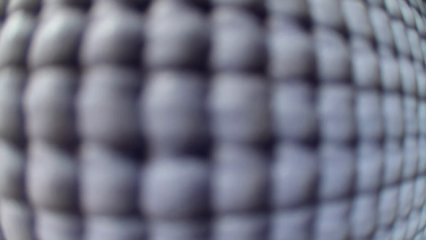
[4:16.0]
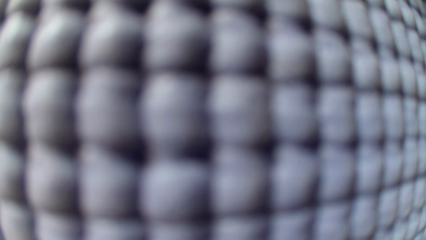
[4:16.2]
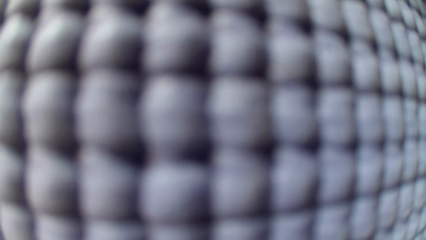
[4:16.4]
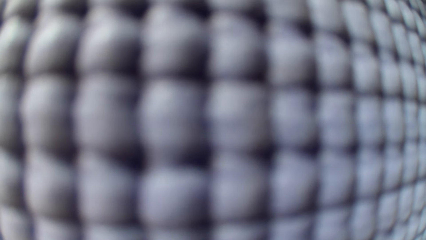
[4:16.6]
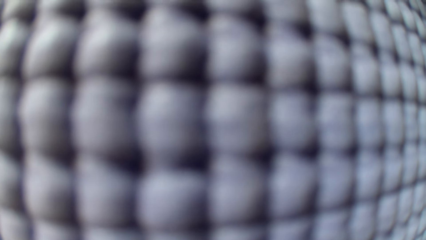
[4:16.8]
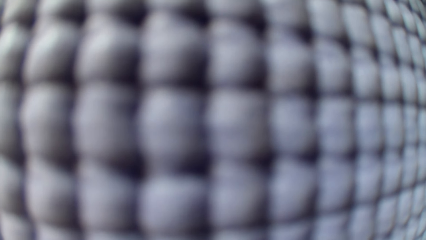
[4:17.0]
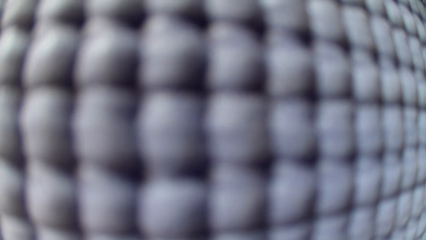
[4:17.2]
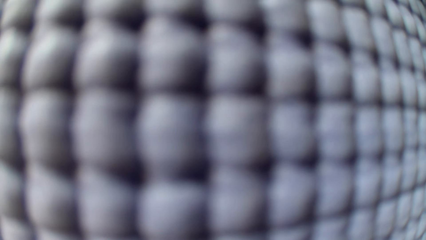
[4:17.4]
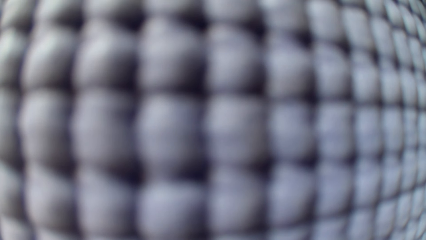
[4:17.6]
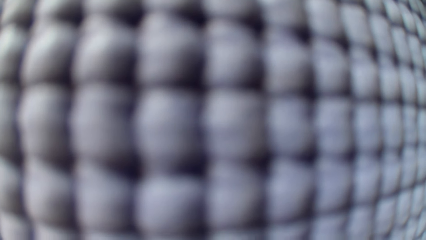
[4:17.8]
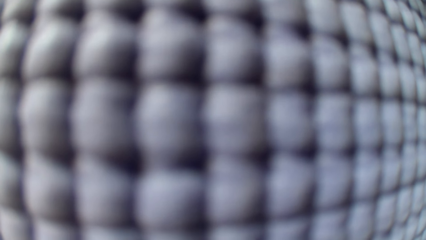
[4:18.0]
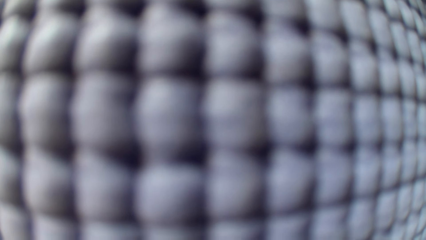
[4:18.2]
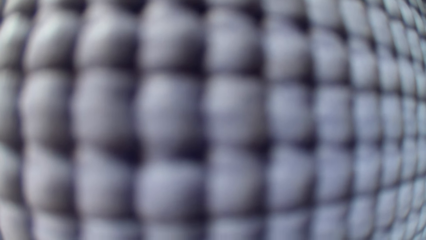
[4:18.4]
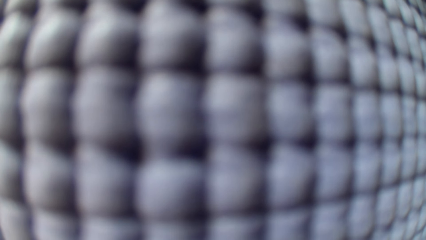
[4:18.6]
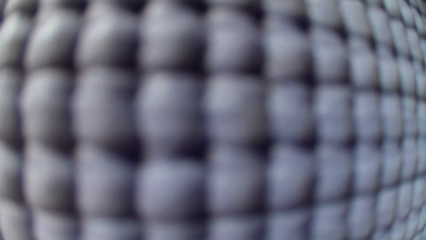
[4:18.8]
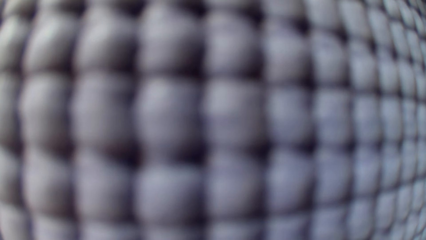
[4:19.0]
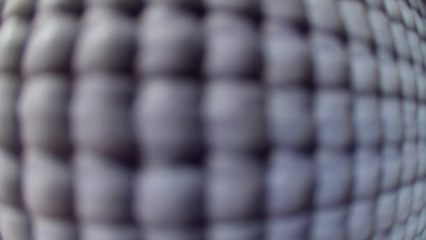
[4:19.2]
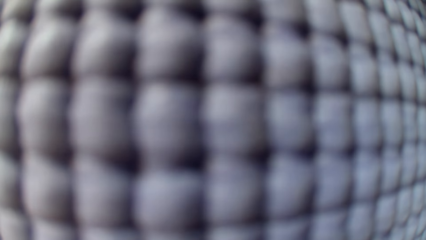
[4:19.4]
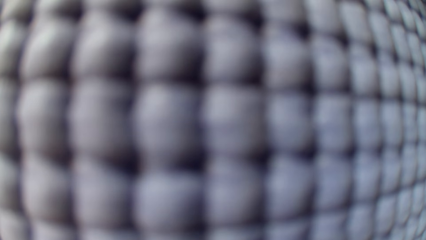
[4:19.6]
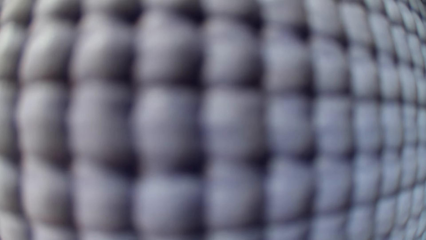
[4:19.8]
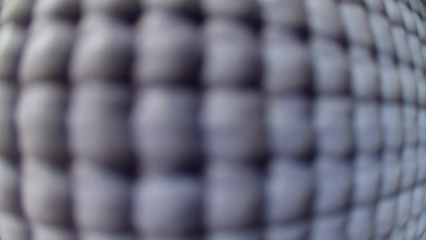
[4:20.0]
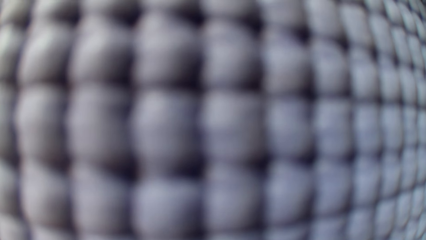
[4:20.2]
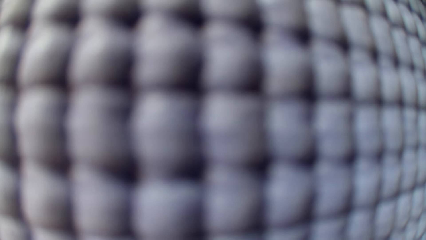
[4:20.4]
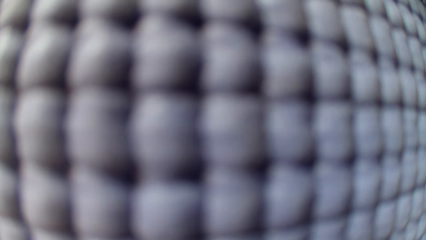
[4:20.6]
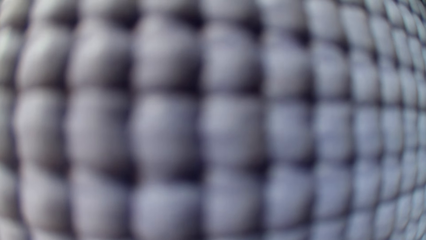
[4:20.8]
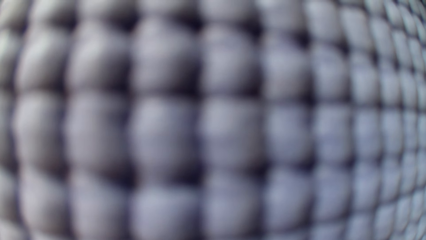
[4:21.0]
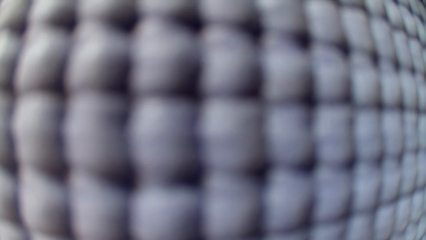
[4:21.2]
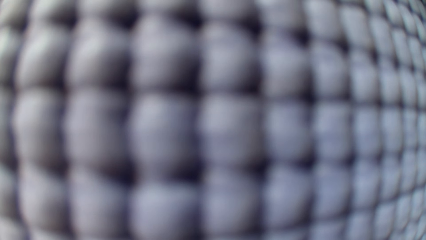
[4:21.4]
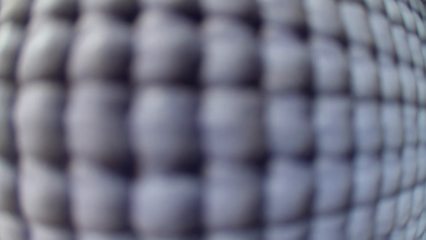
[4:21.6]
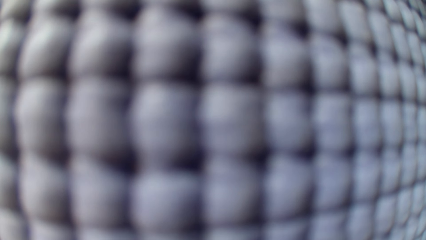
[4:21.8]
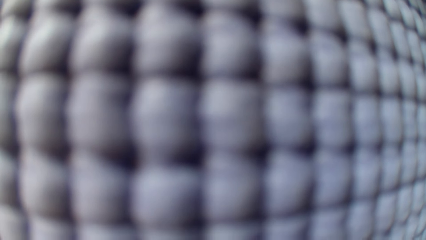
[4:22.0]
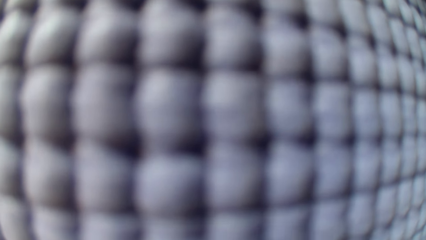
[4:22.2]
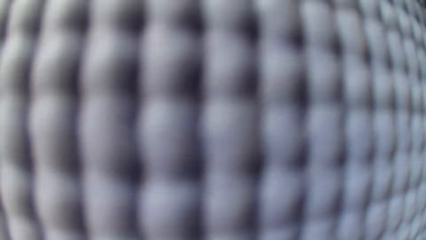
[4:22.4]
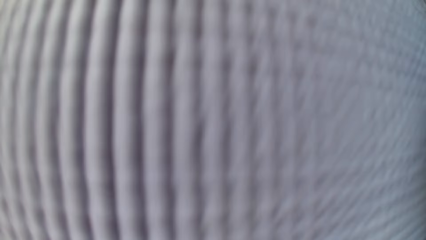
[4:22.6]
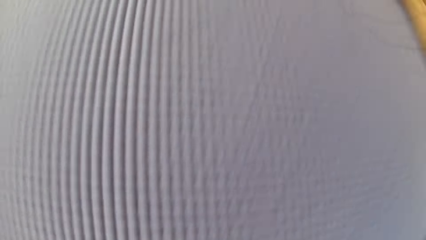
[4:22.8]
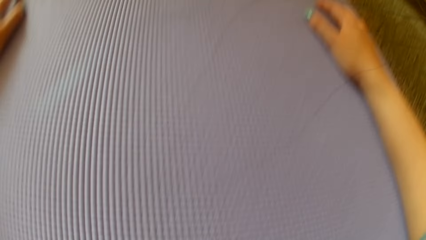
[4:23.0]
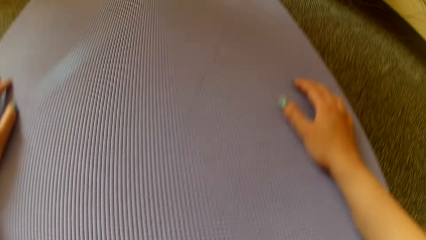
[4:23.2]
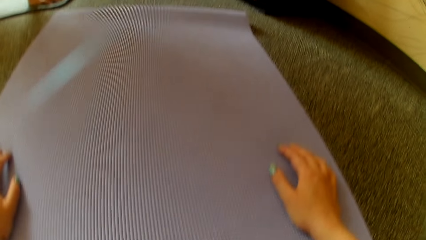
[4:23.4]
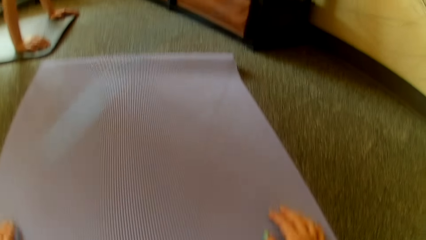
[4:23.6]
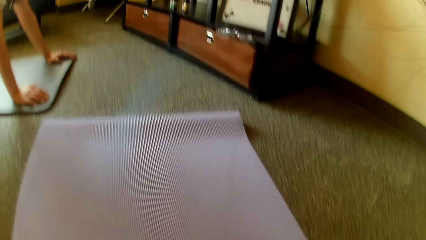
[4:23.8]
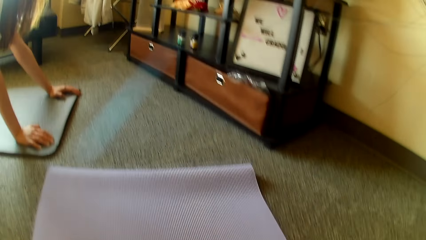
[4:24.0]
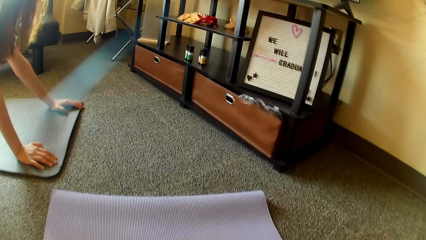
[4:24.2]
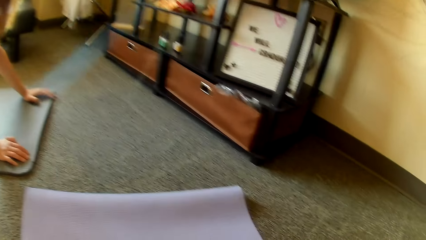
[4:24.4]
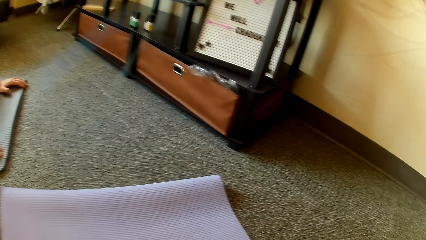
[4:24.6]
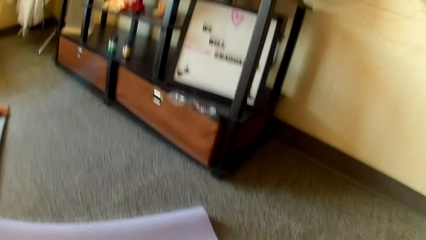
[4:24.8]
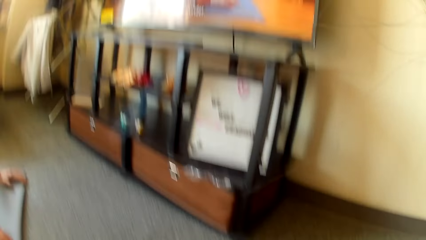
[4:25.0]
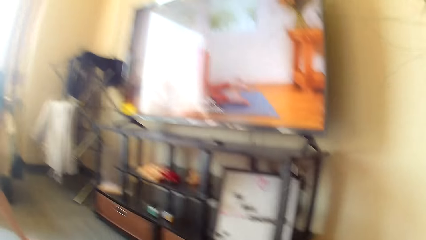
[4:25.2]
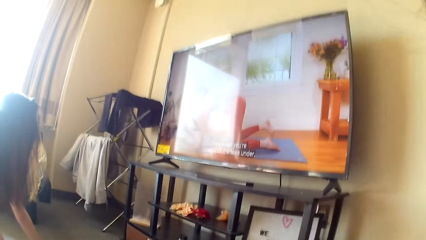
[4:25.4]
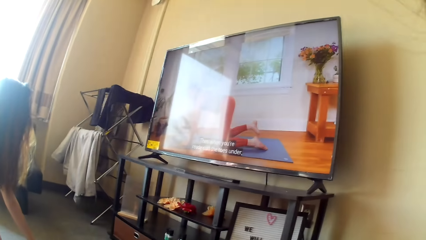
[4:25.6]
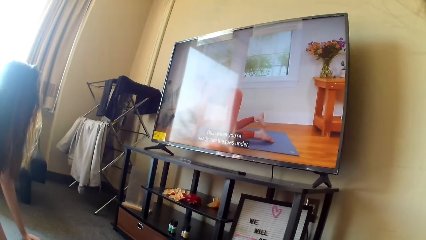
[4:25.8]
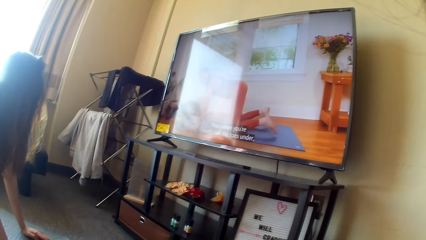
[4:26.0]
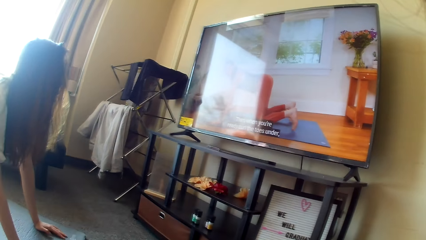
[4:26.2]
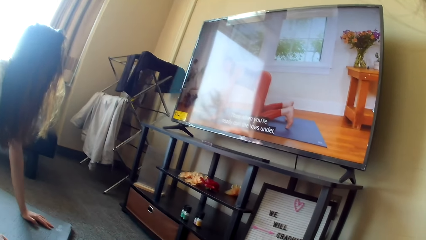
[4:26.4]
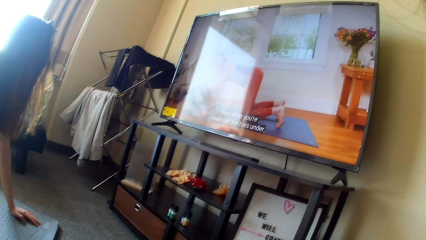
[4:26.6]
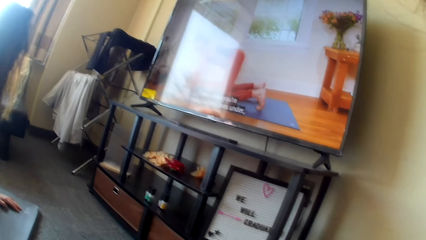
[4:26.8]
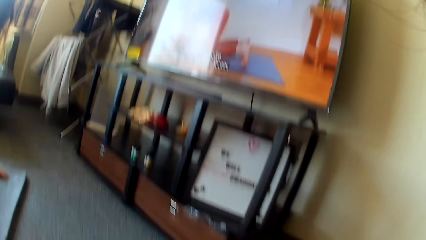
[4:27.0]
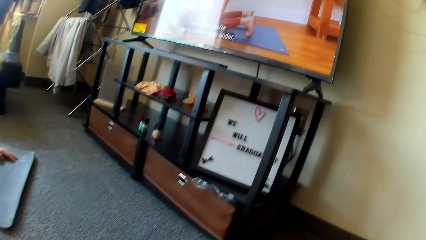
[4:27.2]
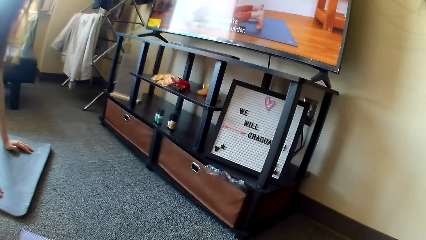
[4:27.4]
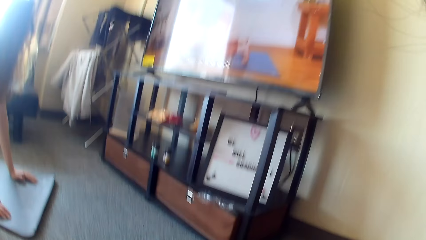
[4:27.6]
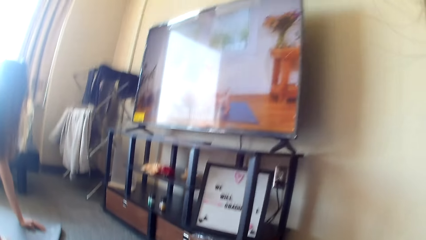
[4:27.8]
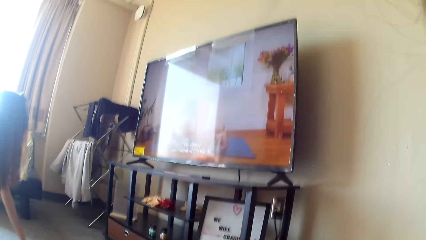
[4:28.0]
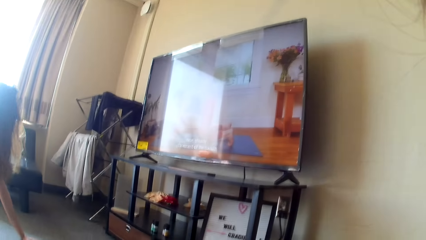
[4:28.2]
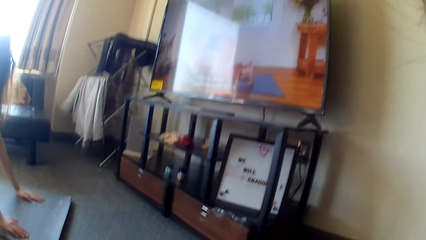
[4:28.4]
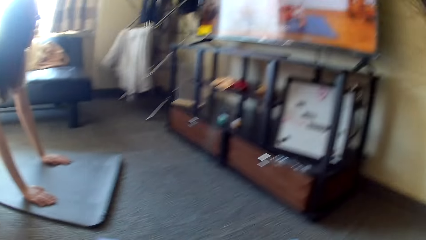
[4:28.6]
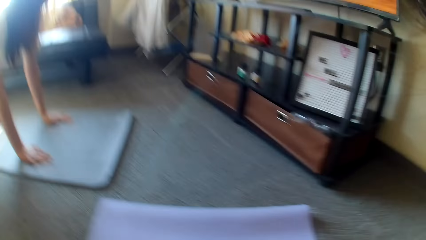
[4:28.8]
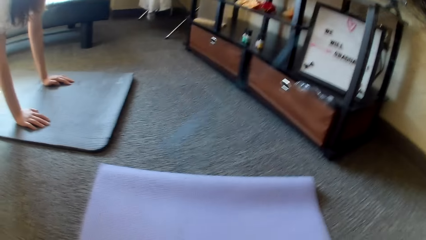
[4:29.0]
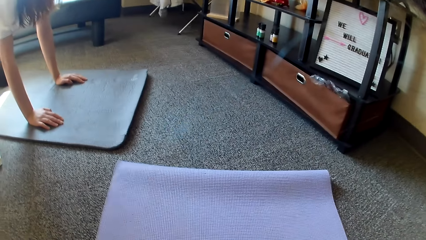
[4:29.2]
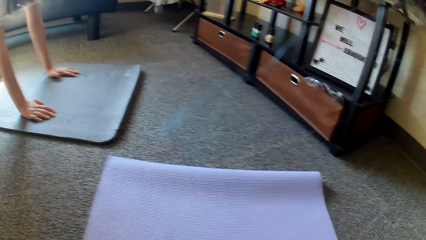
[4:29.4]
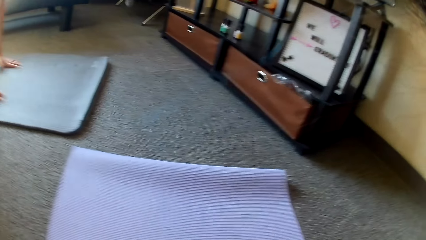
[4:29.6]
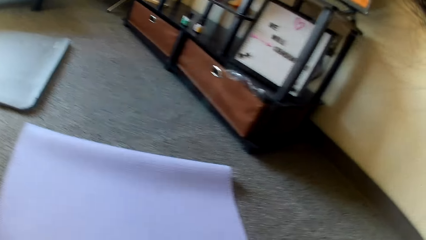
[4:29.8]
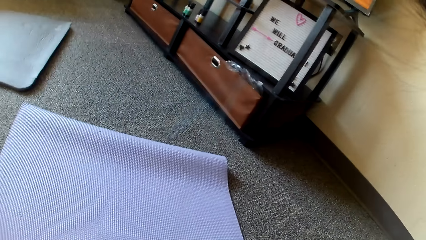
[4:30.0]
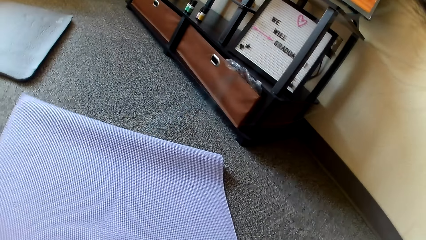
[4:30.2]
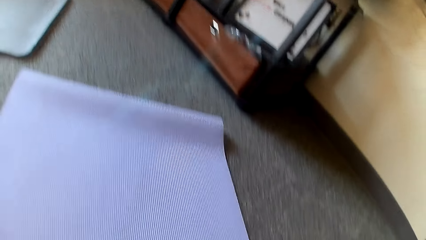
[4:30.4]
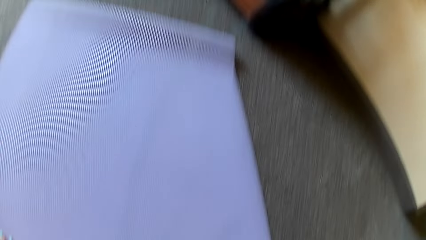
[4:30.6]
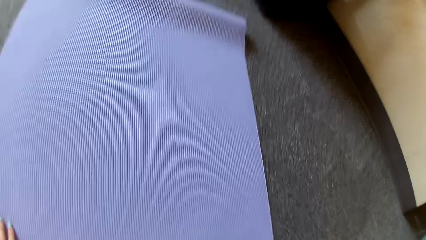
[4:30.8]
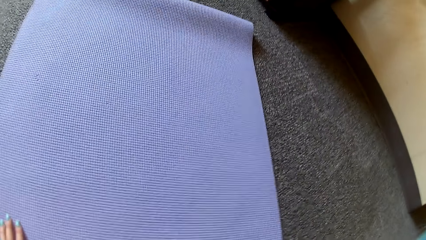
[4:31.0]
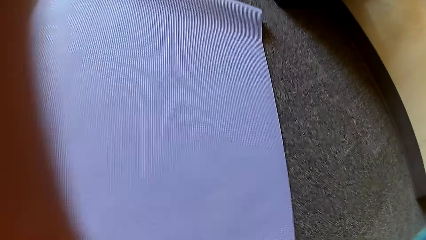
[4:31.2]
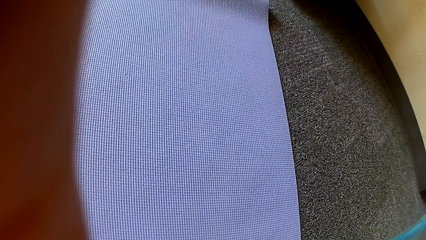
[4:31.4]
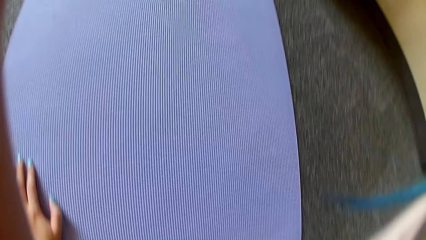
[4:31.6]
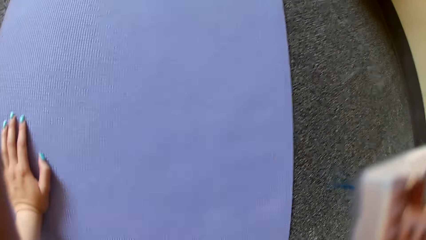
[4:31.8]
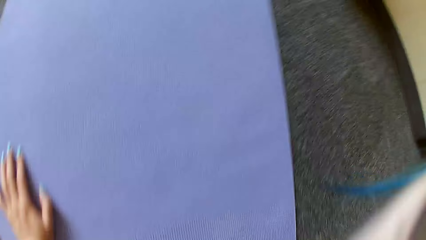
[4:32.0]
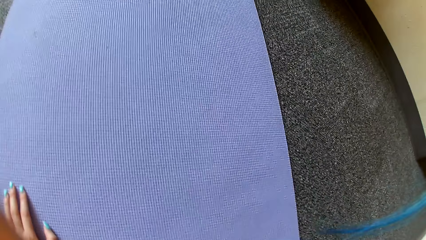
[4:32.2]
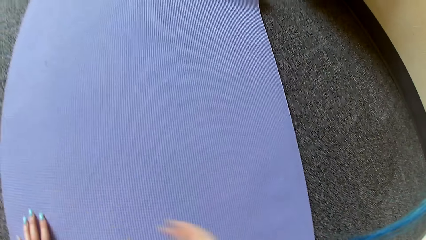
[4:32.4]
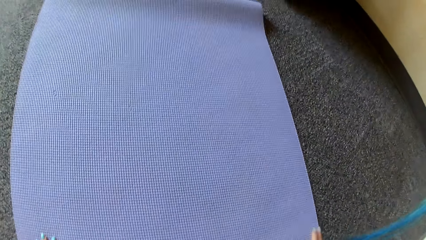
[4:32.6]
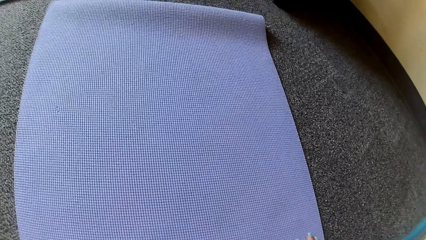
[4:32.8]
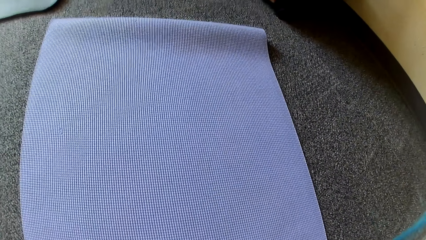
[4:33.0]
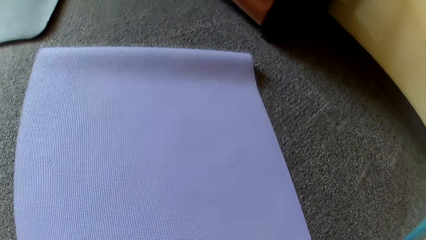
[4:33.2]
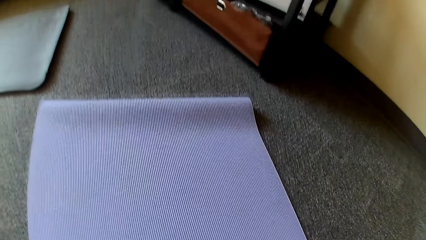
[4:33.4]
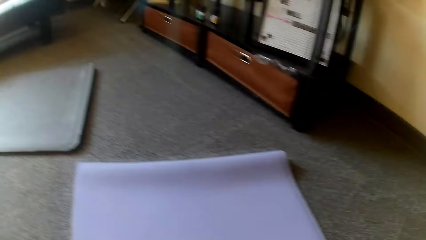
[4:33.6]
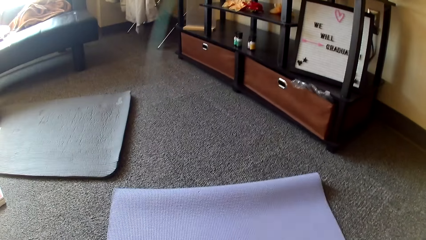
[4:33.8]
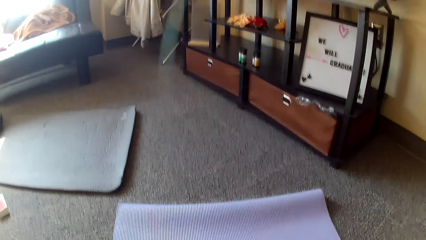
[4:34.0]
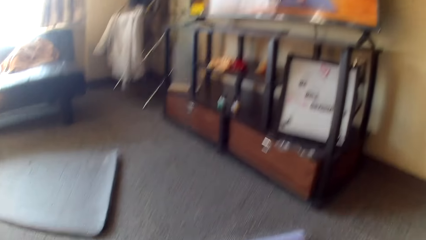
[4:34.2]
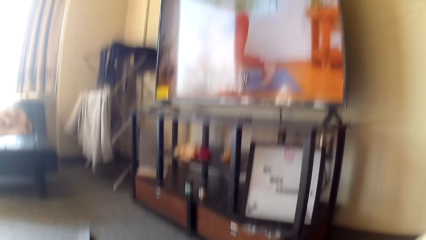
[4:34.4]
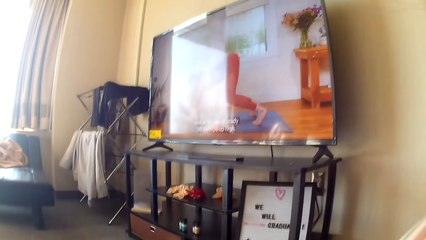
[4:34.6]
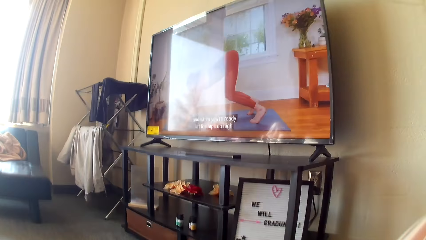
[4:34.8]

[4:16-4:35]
The camera wearer puts her hands on the mat. A lady puts her hands on the mat. The camera wearer looks at the TV while talking to the lady. The lady moves her hands on the mat. The camera wearer adjusts the camera.
